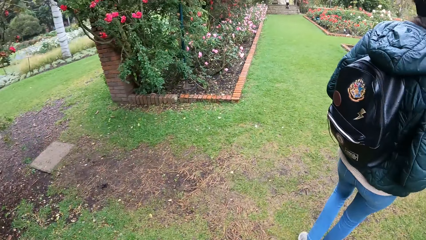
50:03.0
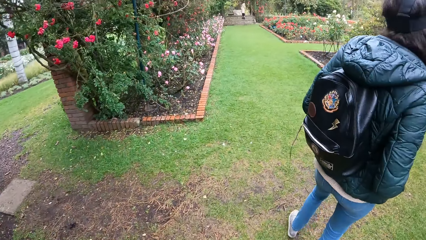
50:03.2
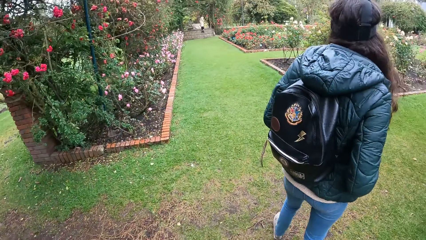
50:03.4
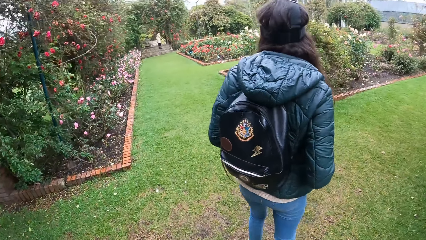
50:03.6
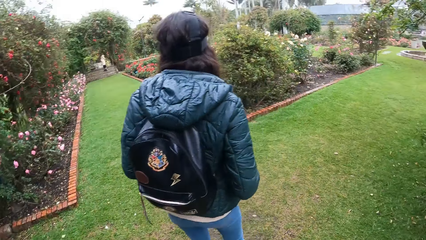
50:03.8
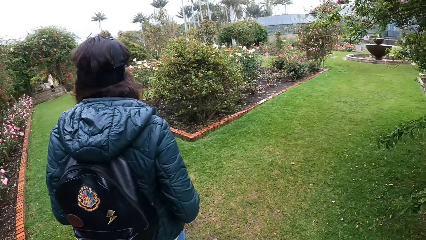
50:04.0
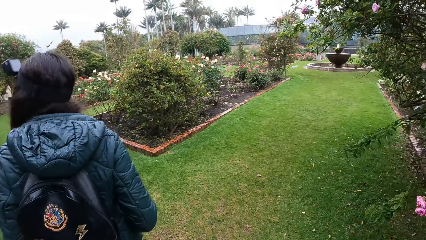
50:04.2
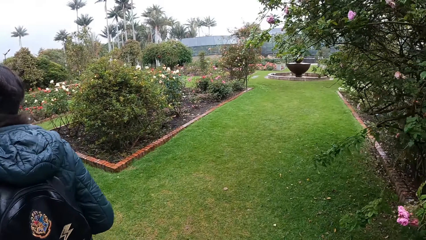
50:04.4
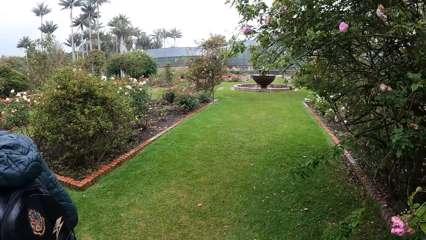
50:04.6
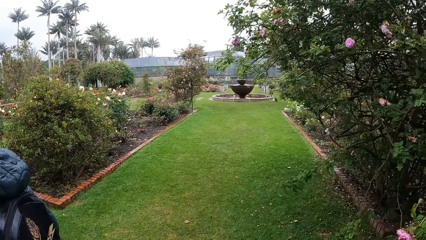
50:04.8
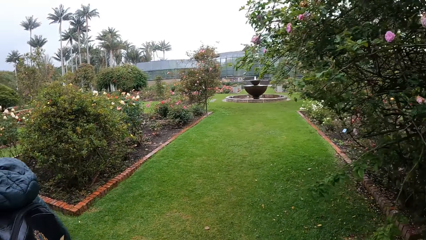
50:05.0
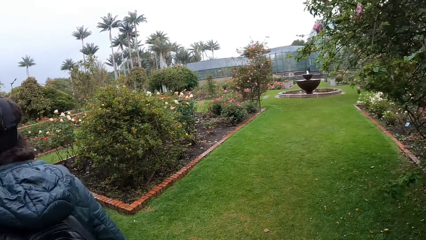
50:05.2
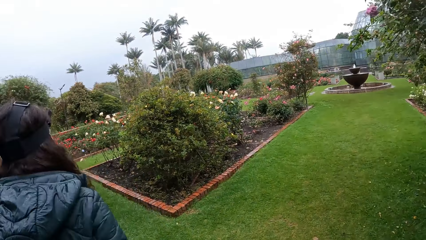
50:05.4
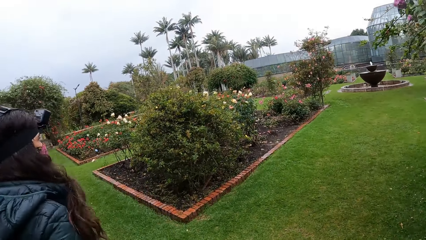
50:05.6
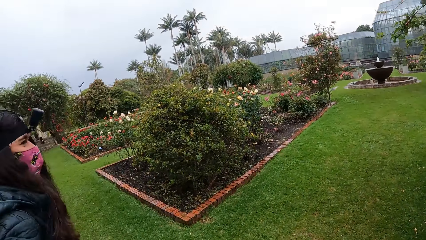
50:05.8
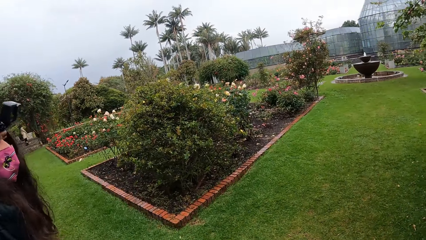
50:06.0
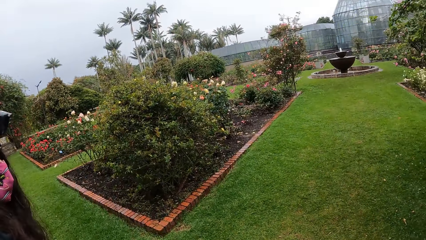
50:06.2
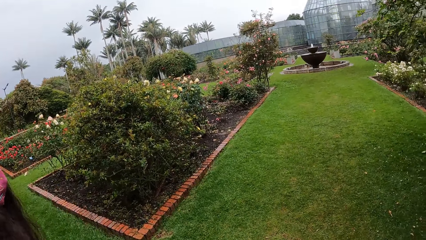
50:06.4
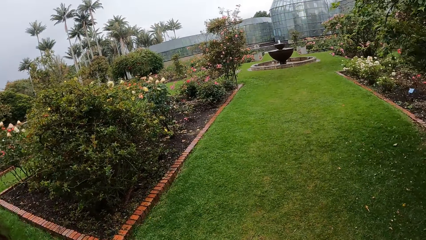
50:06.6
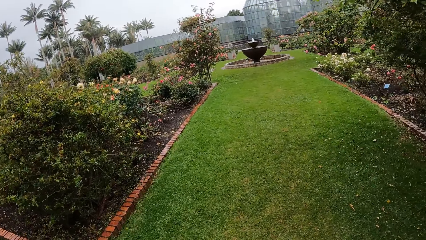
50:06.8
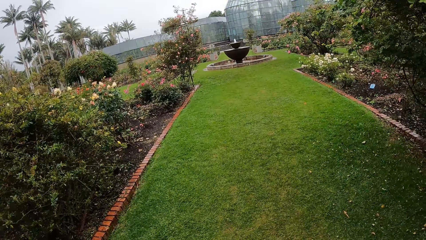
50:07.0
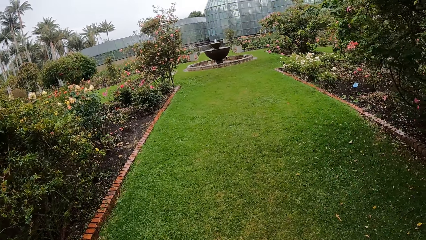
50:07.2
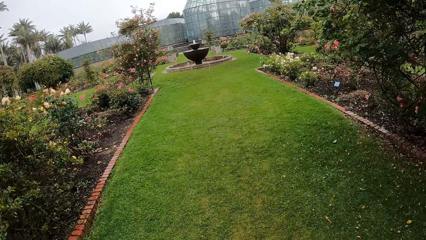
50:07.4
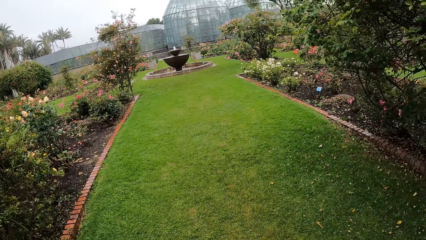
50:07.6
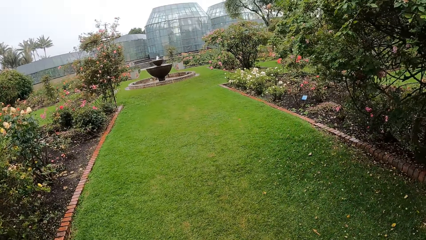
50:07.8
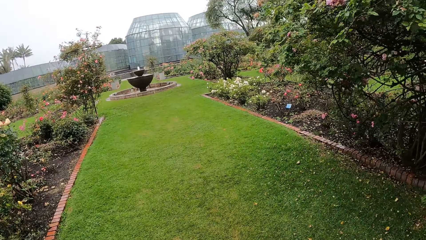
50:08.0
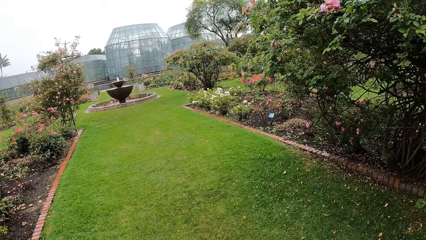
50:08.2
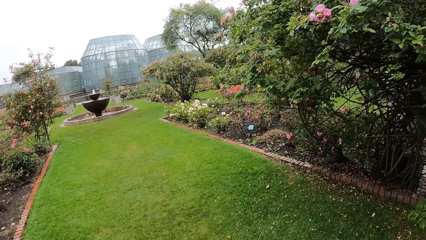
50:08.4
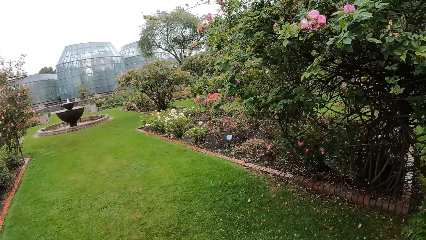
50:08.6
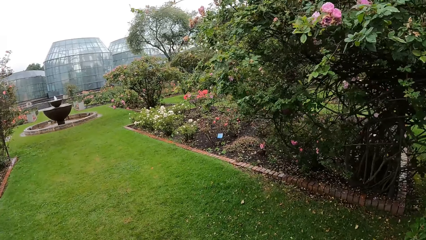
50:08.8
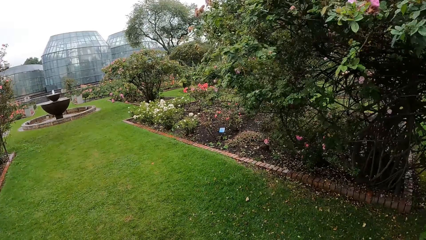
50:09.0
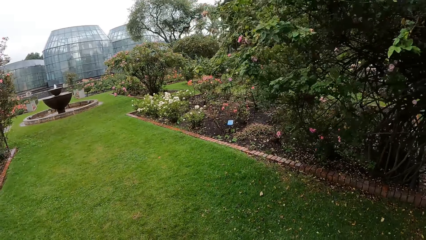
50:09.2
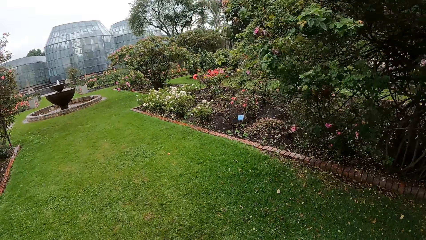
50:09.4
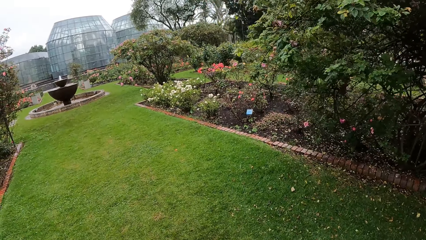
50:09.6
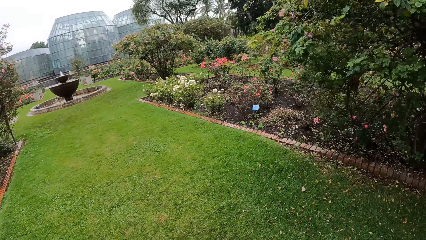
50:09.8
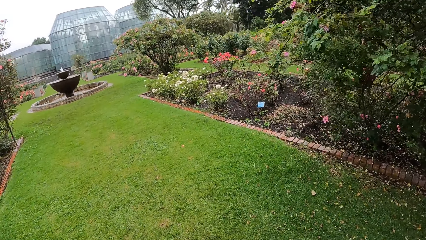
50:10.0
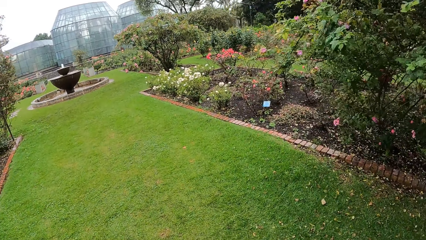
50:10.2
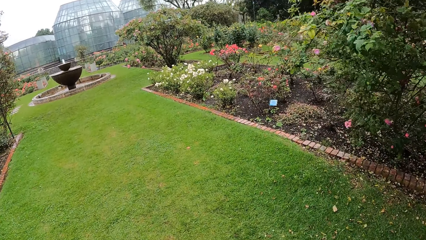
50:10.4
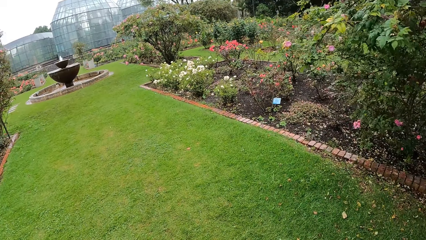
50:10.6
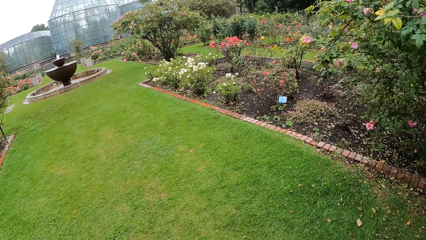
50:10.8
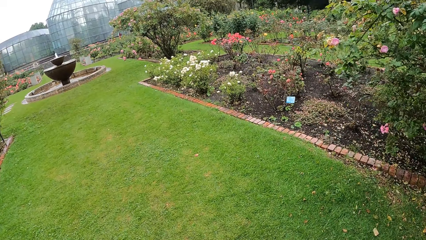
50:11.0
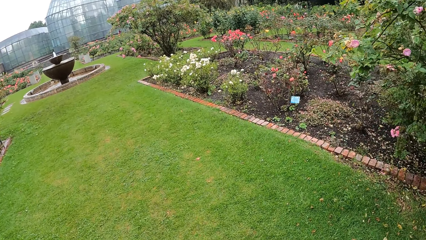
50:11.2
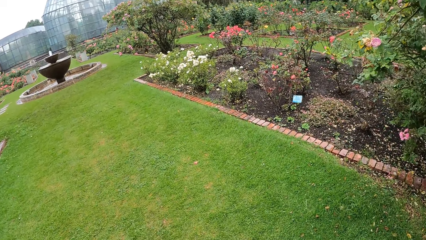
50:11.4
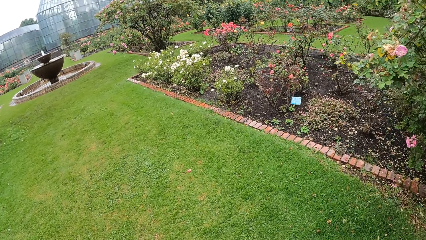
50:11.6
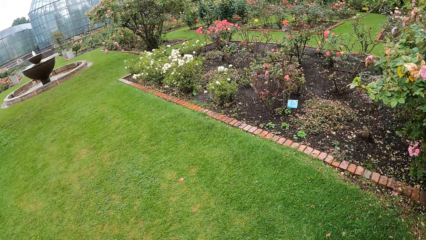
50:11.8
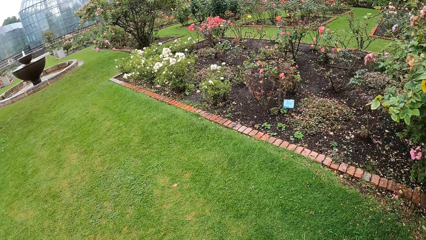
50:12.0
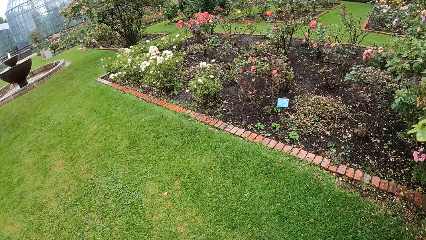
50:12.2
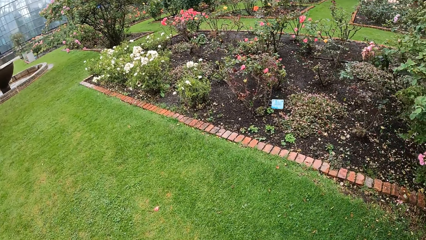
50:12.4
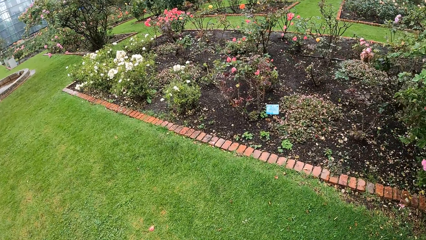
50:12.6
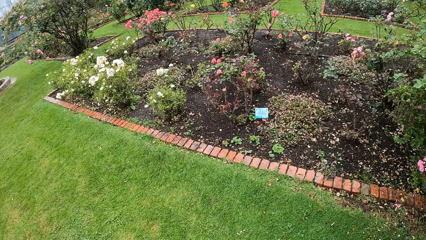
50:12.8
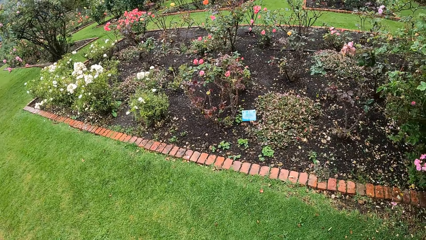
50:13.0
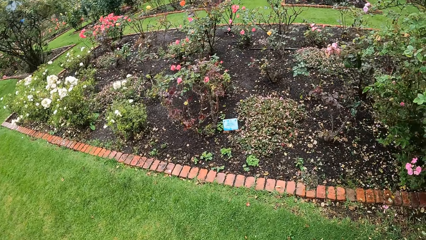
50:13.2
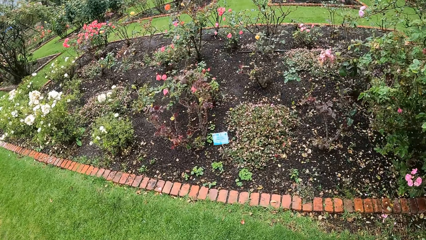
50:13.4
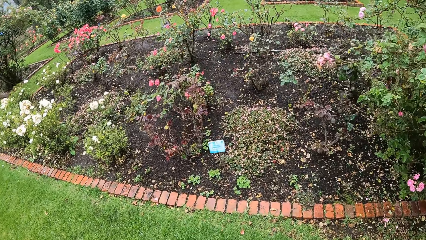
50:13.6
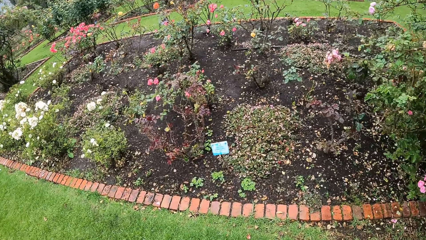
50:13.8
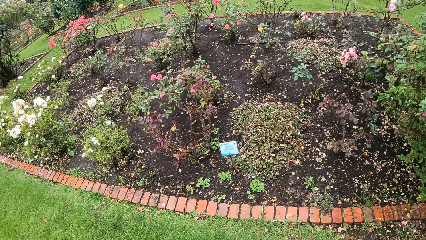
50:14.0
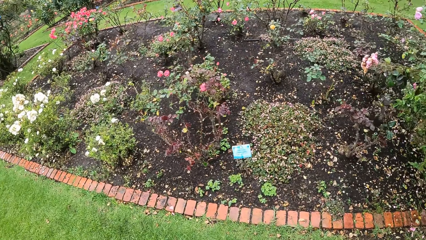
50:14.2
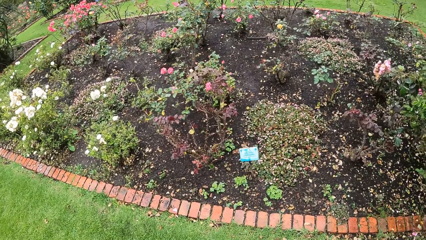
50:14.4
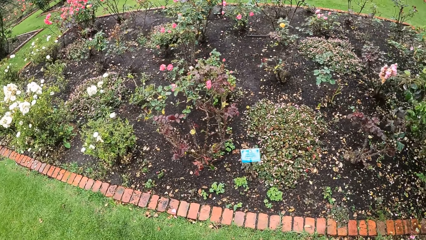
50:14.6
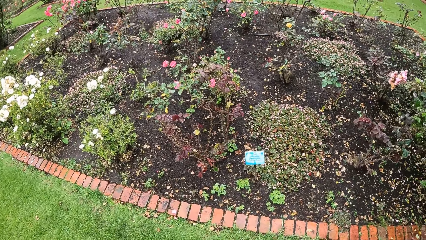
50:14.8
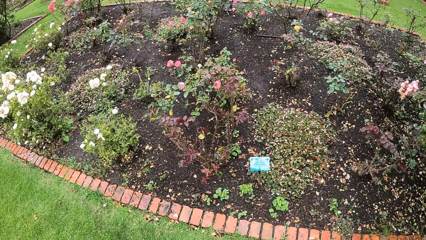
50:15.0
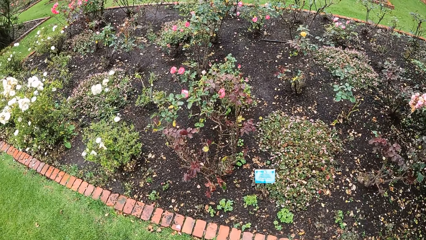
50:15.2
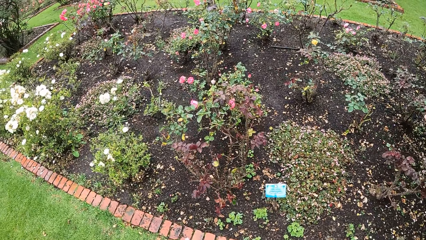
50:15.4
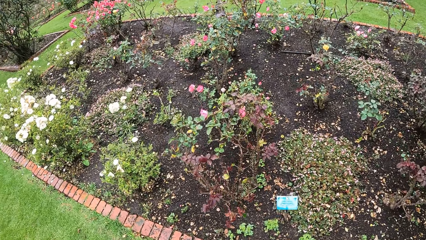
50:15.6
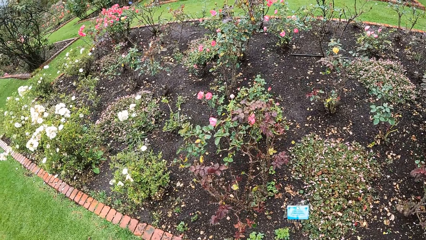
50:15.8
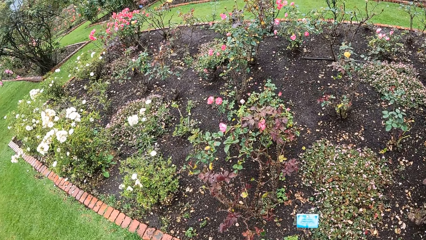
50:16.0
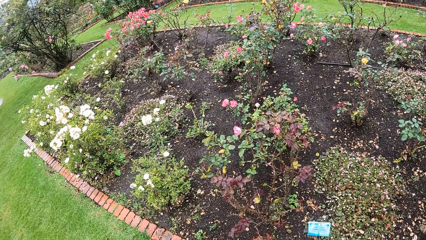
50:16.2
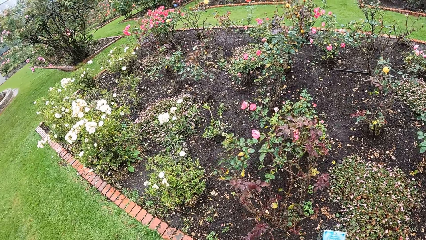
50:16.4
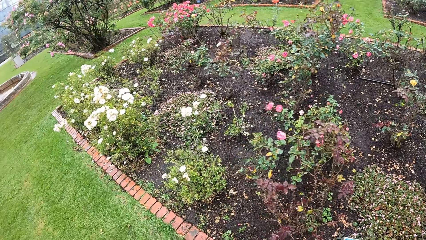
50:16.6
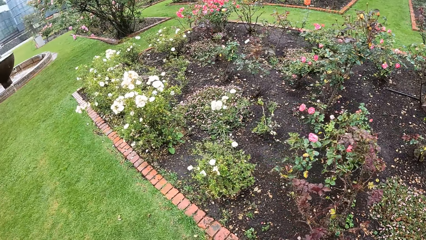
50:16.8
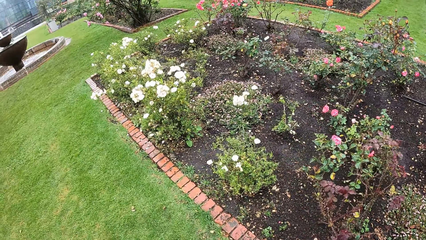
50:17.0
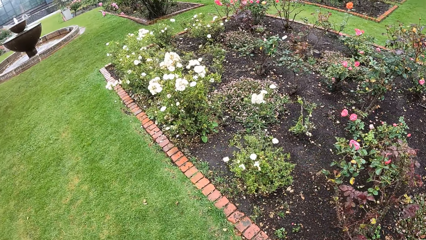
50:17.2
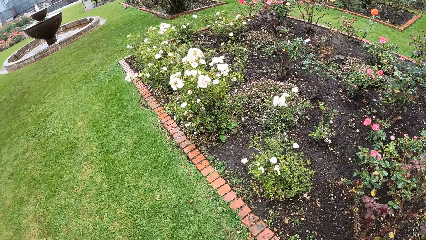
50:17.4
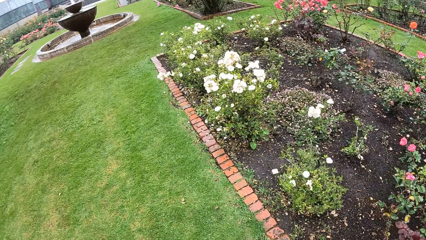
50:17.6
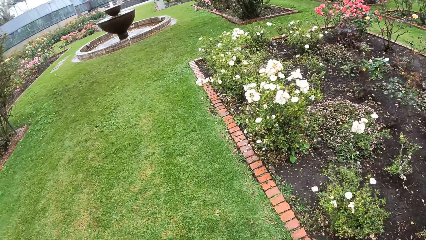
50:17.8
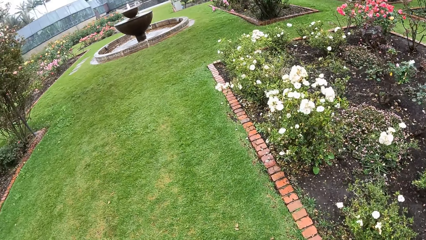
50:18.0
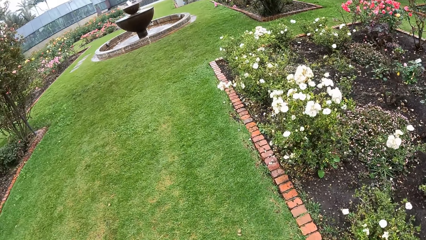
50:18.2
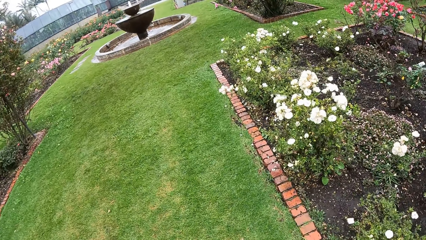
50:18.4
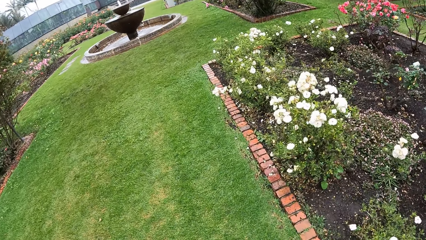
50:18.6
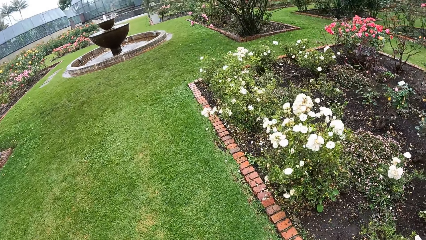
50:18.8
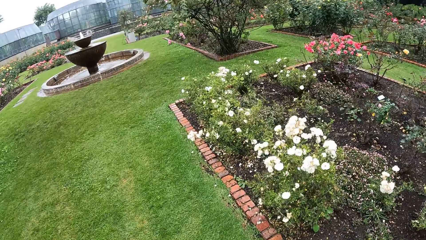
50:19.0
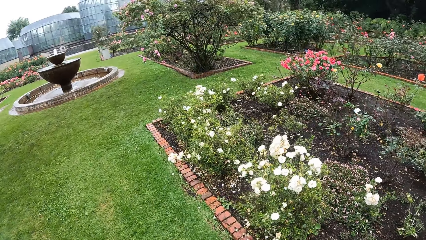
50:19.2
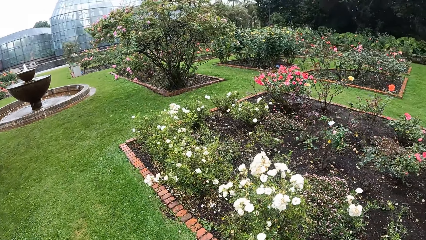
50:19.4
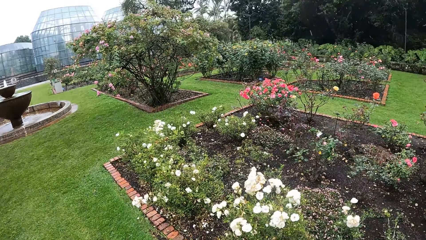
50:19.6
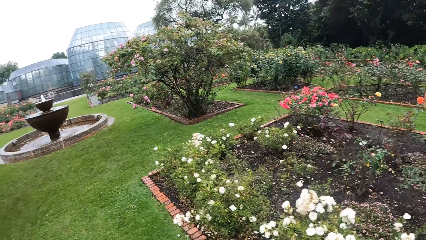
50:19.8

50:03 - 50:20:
A person looks around the garden.
